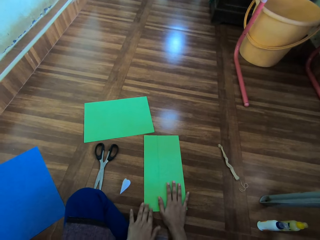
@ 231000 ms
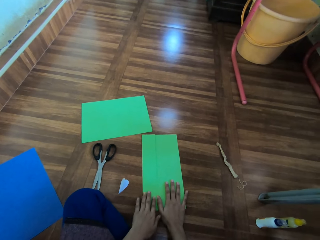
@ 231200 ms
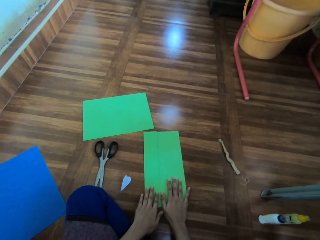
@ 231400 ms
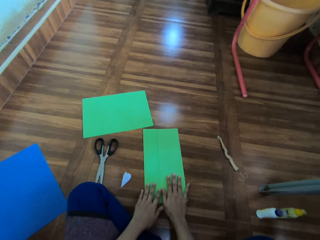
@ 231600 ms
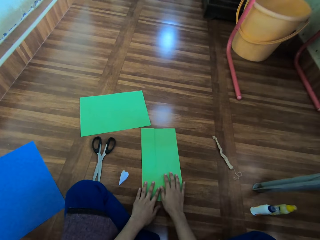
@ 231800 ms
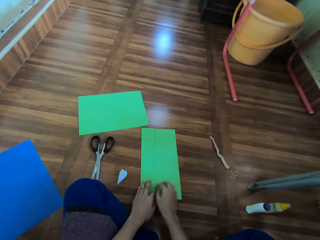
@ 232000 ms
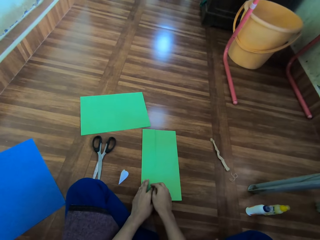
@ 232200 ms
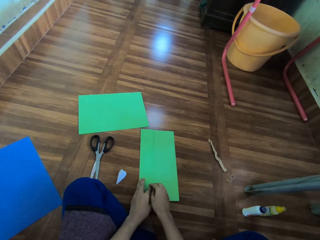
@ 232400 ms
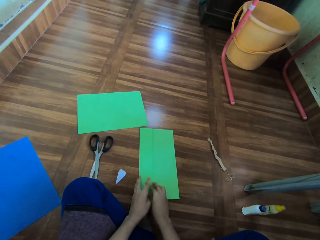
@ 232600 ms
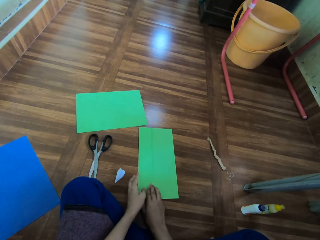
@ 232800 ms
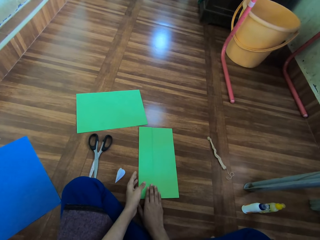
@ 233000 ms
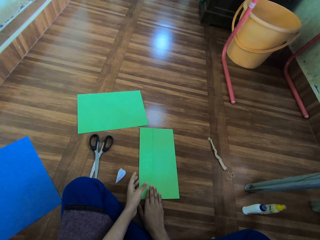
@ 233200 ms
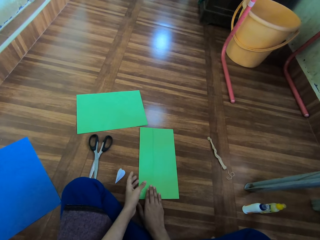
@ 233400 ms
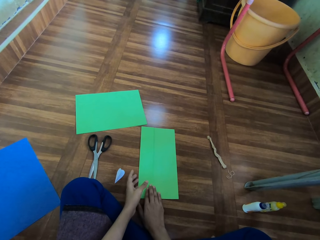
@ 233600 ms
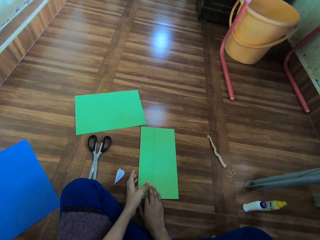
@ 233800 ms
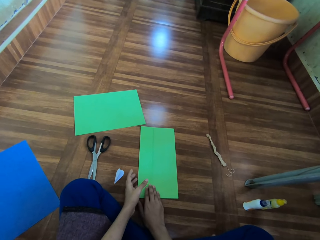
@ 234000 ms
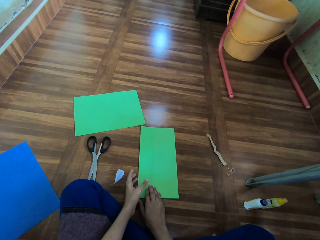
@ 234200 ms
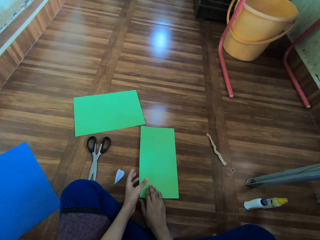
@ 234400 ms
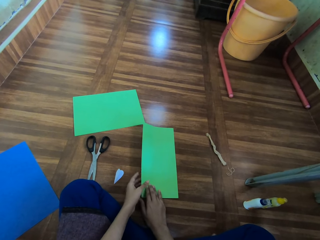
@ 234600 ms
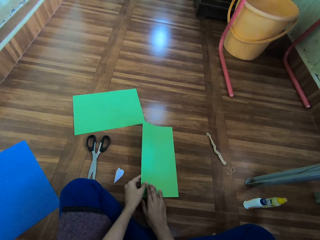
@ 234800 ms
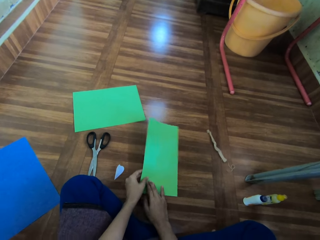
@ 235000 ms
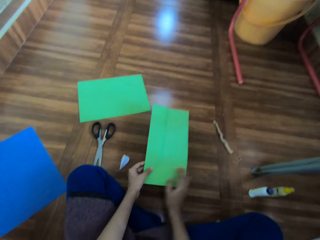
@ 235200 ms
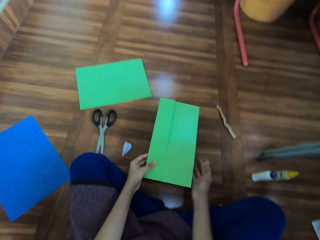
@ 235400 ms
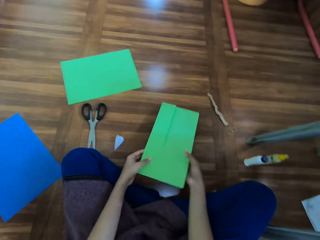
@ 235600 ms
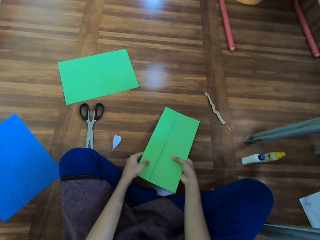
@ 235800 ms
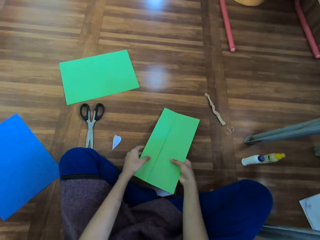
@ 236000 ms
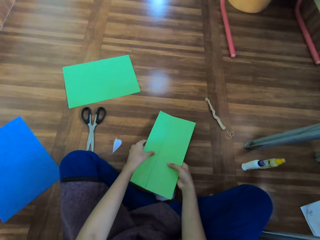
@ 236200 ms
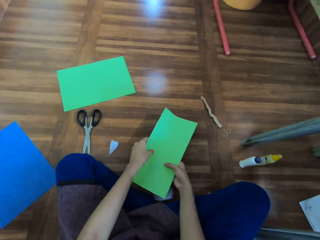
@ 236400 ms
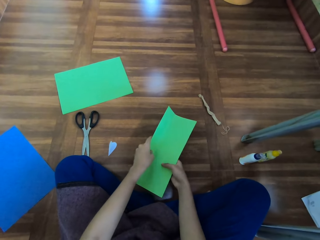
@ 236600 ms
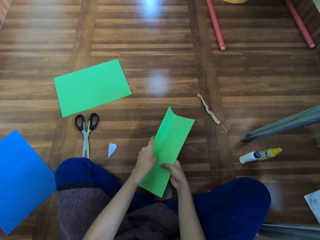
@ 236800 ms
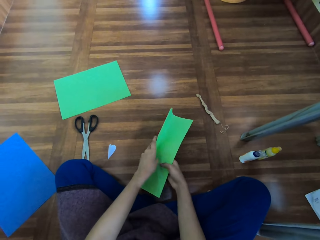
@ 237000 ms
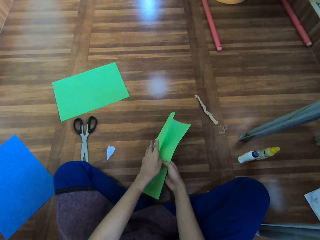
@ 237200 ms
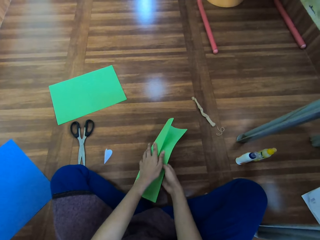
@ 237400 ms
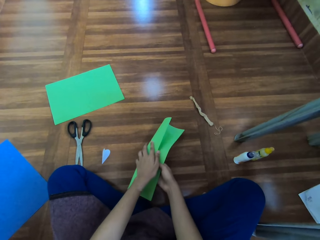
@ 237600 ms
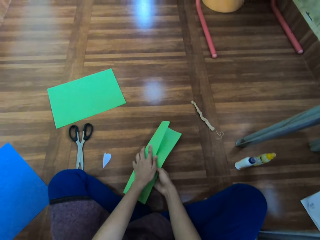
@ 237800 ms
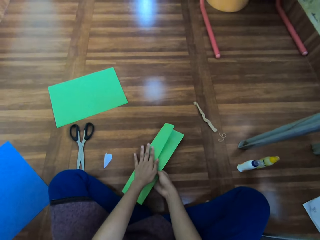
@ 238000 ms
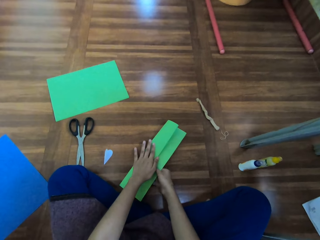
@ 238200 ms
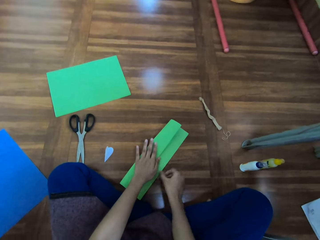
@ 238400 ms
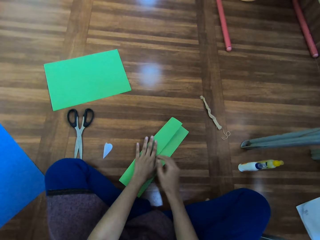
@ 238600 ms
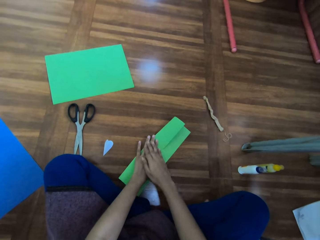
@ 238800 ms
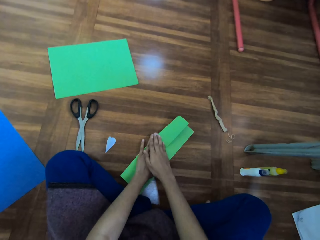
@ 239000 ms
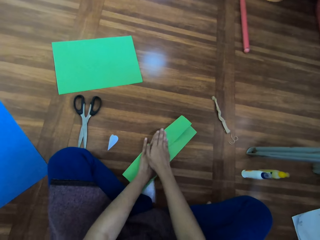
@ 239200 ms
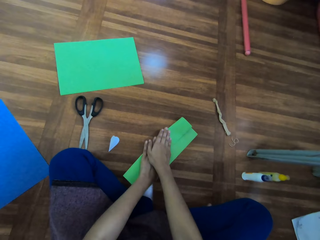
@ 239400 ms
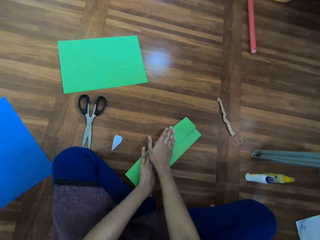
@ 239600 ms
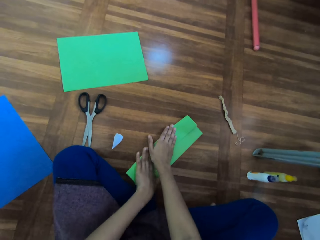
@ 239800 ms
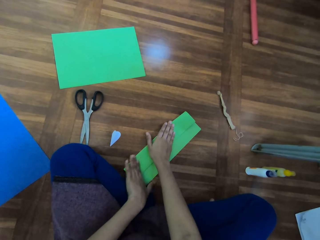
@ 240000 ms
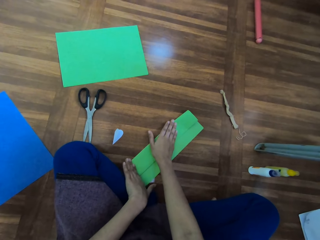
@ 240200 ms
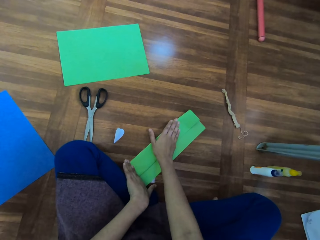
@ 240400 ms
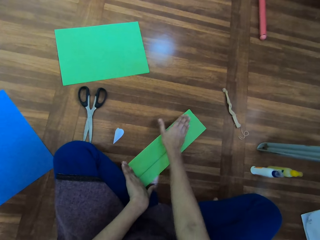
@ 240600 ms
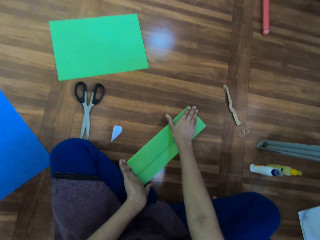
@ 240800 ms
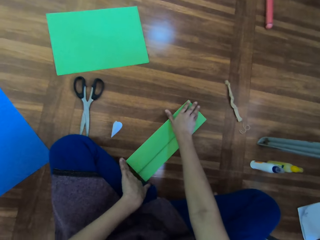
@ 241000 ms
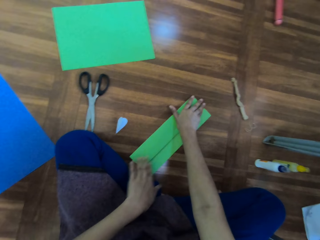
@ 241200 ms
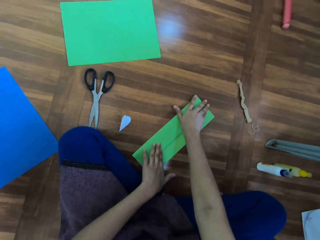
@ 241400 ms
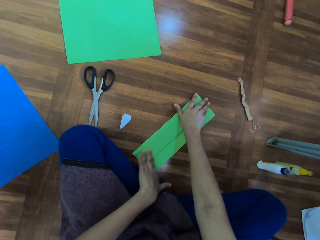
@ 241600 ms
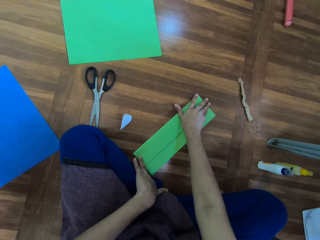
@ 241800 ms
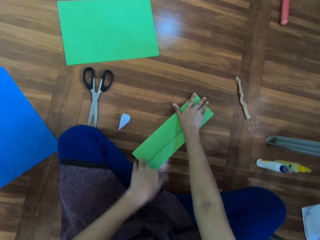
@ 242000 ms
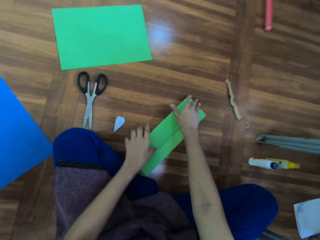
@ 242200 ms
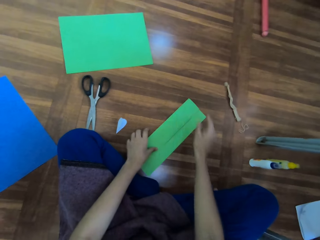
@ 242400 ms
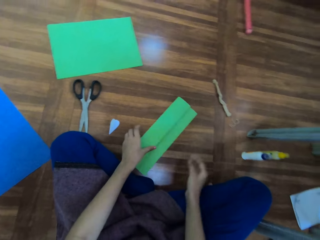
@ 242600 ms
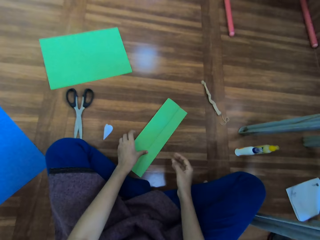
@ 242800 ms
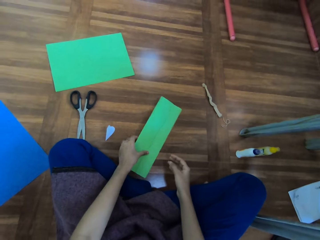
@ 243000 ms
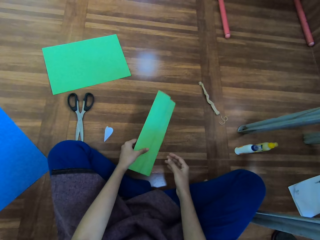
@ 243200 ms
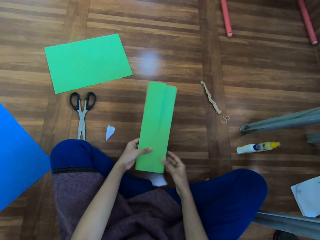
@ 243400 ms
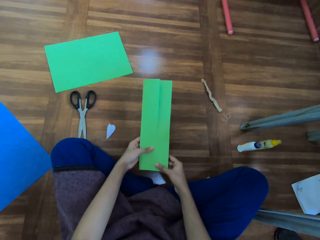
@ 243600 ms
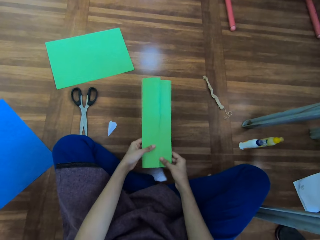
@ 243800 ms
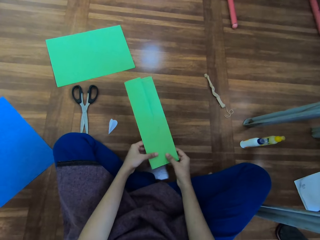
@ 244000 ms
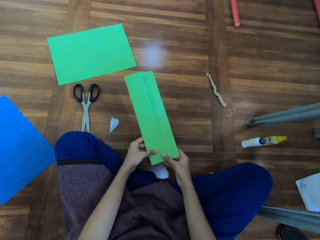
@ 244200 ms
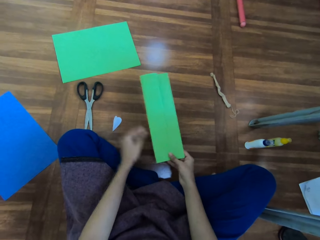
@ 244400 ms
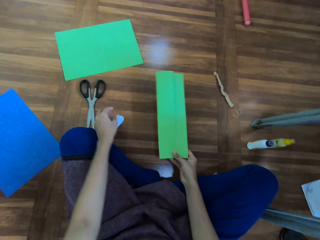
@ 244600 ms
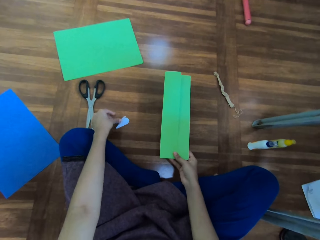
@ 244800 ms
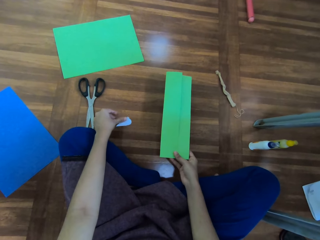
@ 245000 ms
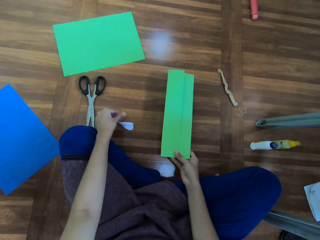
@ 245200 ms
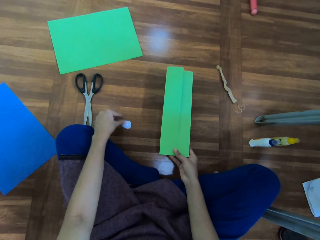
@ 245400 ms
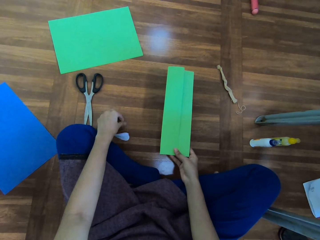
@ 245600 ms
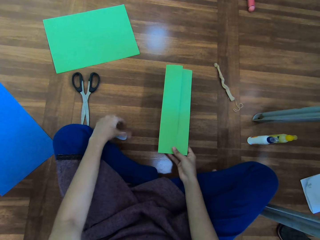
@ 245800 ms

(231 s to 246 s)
The camera wearer folds the manila paper on the floor. She holds the paper in her hand. She puts the manila paper on the floor. She flattens a paper on the floor. She folds the manila paper. She picks up the manila paper from the floor.

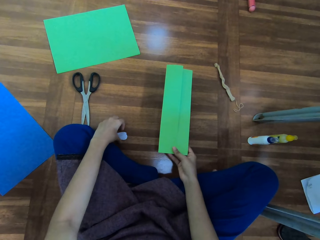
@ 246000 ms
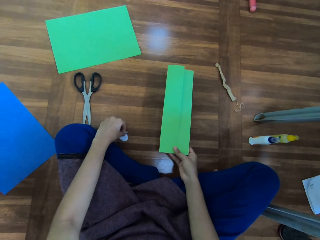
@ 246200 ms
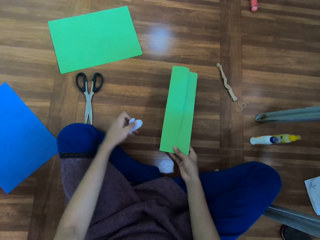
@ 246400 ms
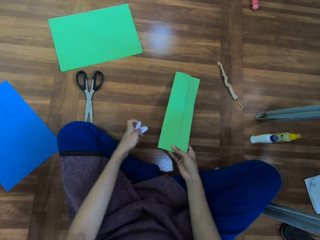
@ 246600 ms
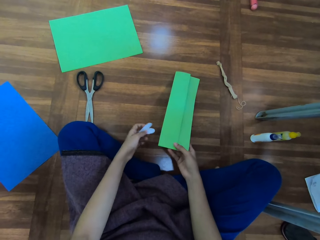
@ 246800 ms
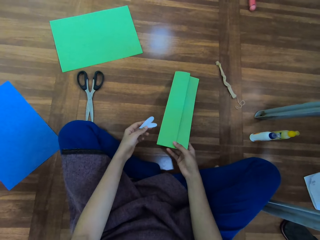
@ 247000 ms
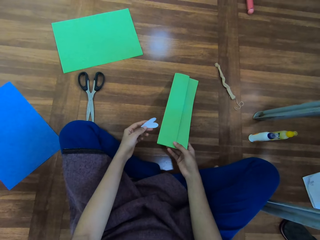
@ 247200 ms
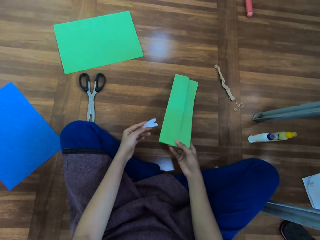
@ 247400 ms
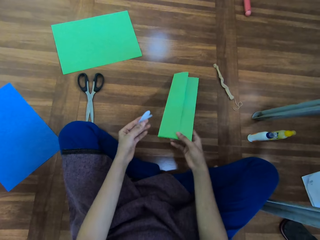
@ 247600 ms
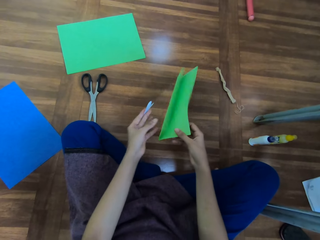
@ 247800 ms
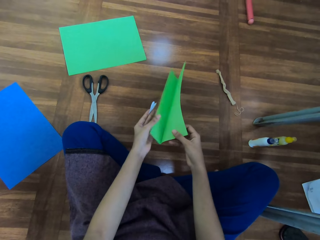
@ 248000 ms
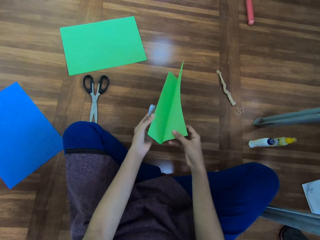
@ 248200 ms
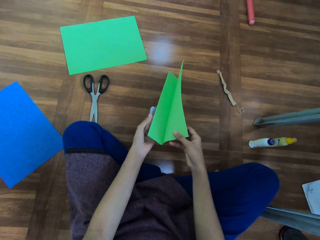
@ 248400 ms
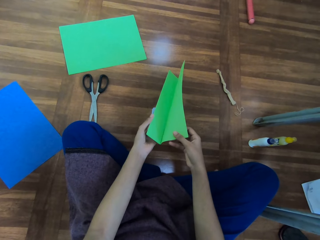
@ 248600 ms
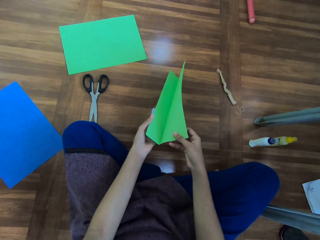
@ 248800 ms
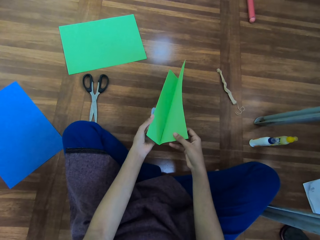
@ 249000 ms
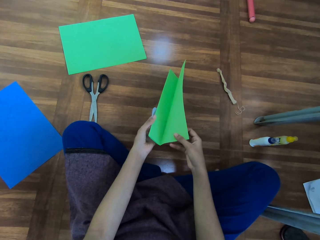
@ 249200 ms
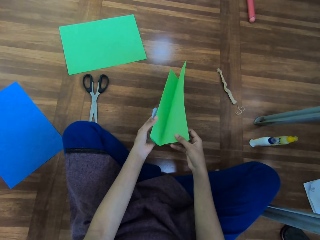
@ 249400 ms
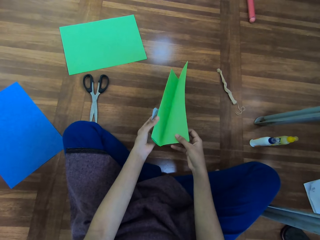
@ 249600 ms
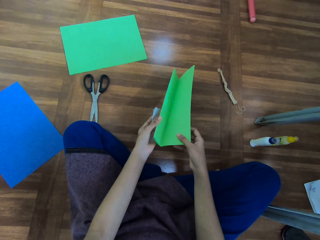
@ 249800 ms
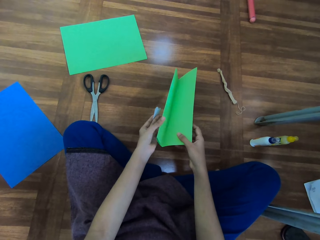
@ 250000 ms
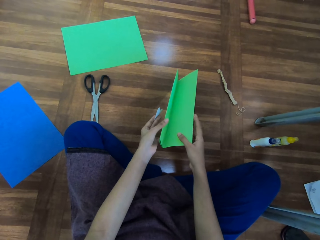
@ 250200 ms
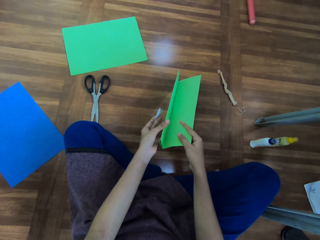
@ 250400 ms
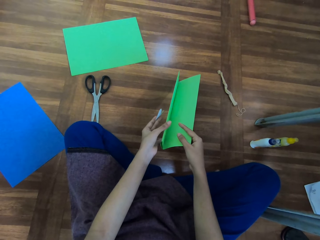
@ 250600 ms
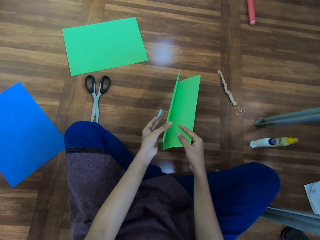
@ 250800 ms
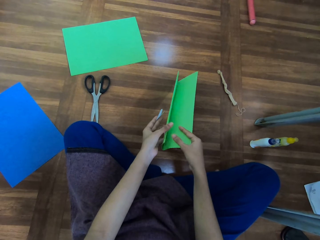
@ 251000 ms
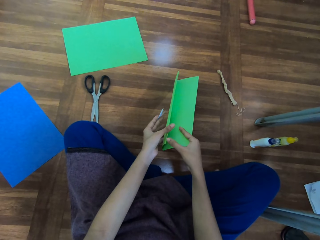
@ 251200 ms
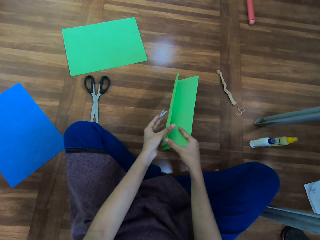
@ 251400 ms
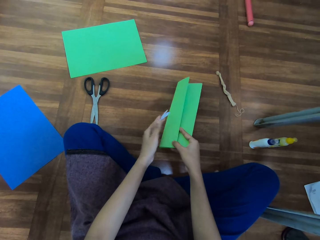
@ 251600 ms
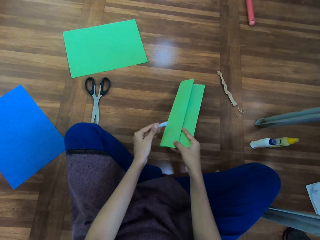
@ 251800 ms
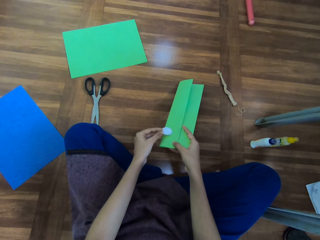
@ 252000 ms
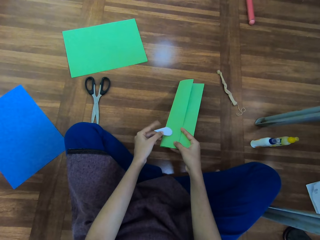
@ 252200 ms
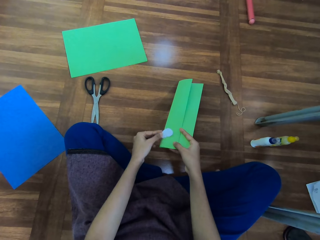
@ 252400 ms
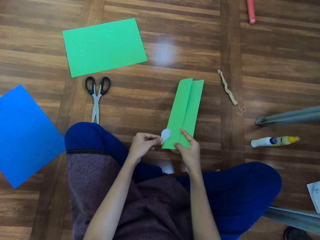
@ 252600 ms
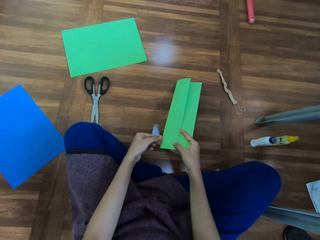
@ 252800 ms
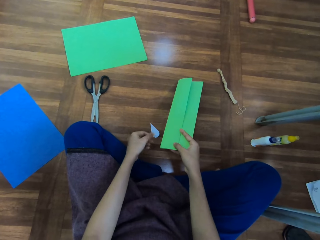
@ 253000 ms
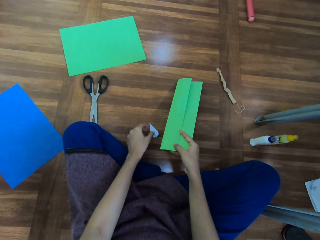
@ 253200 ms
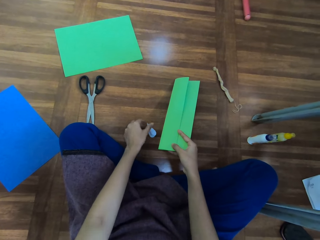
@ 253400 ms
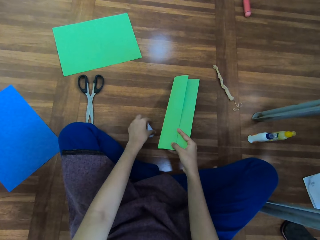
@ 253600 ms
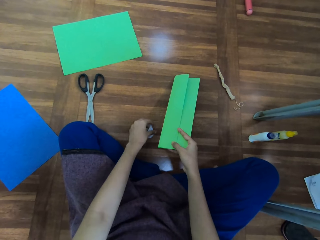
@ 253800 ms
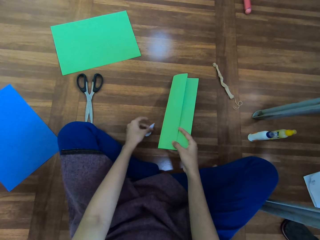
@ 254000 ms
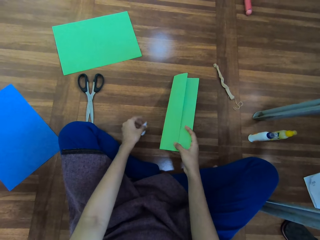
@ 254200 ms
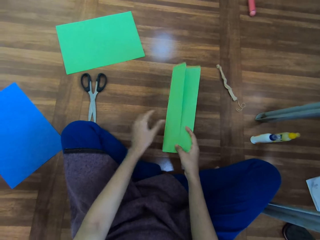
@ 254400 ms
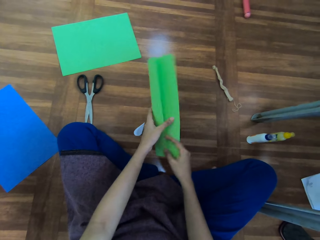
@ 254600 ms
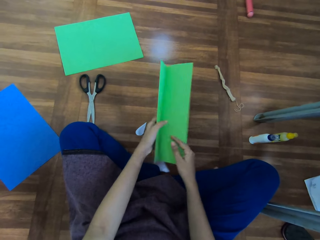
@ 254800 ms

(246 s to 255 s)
The camera wearer takes the cut piece of manila paper. They look at the manila paper. They drop down the cut piece of manila paper.
